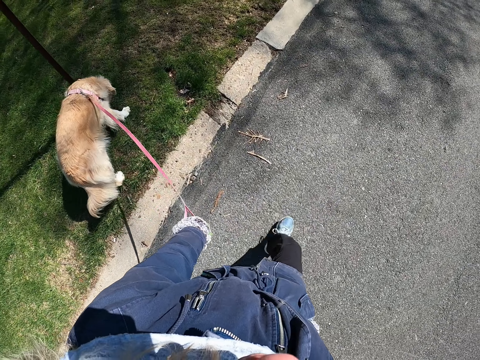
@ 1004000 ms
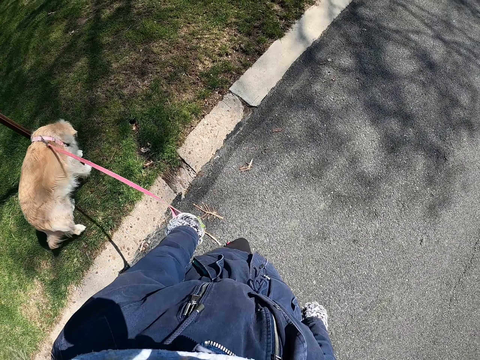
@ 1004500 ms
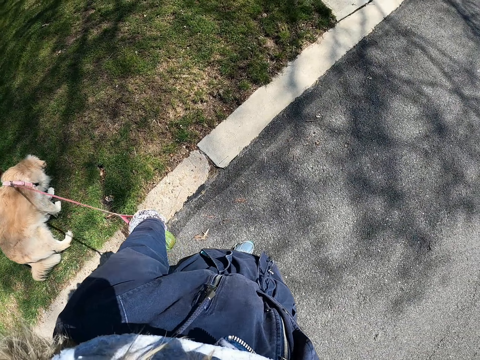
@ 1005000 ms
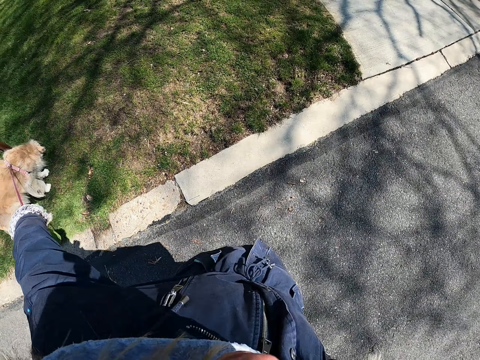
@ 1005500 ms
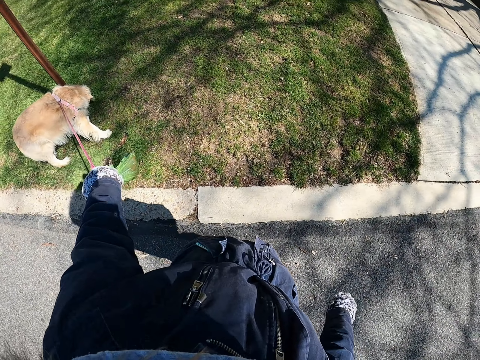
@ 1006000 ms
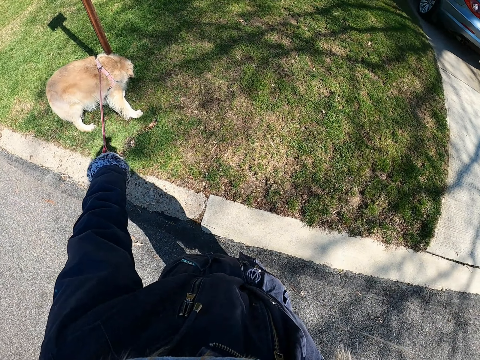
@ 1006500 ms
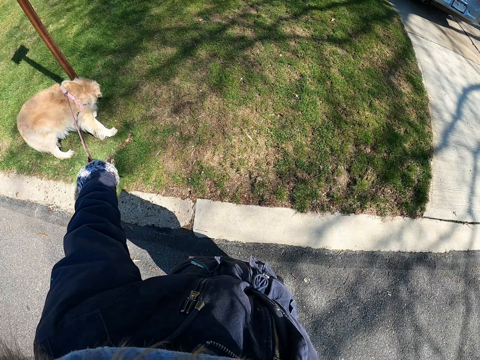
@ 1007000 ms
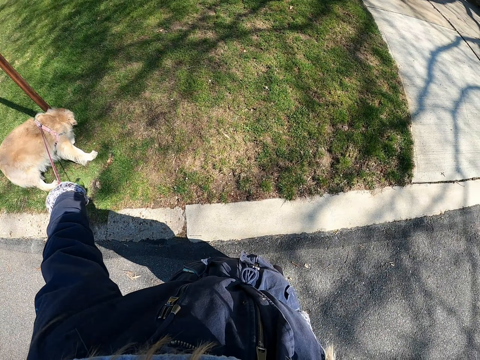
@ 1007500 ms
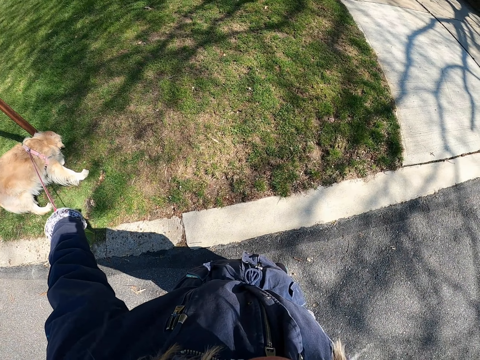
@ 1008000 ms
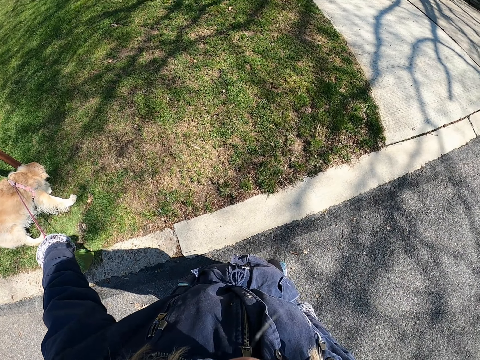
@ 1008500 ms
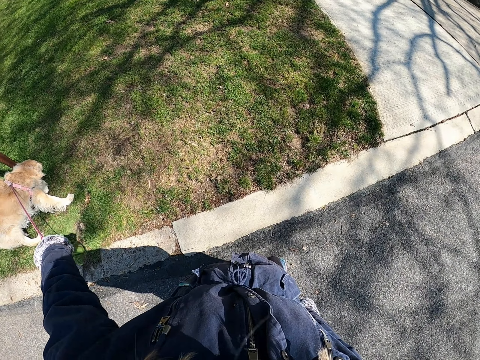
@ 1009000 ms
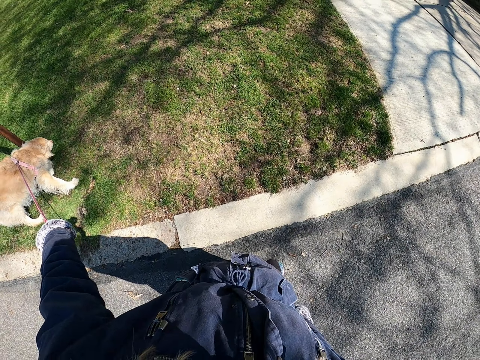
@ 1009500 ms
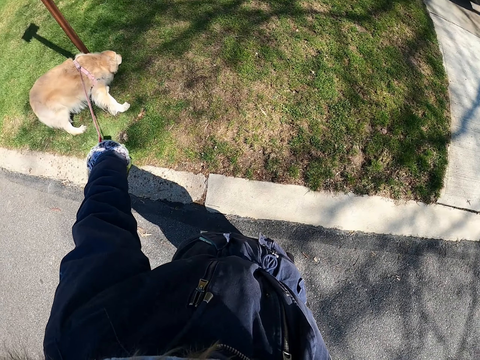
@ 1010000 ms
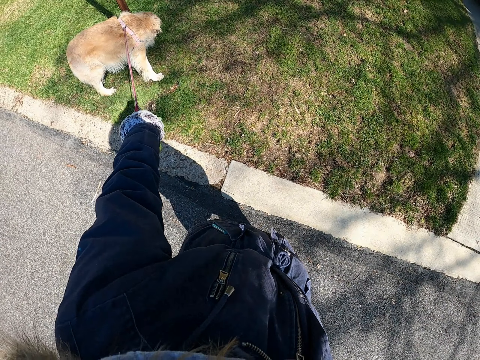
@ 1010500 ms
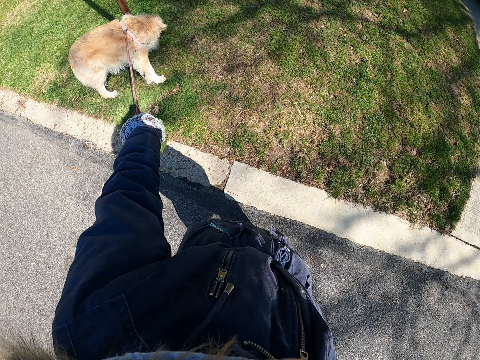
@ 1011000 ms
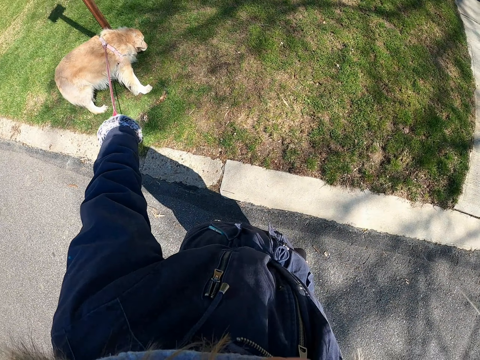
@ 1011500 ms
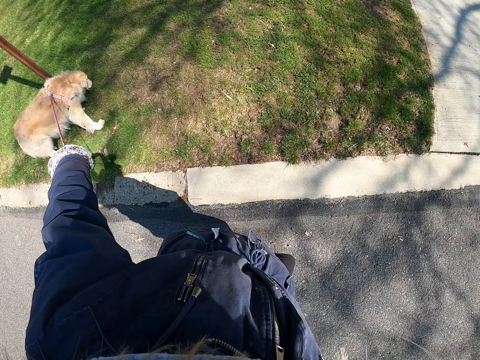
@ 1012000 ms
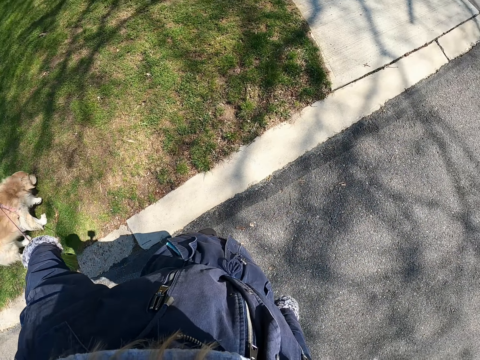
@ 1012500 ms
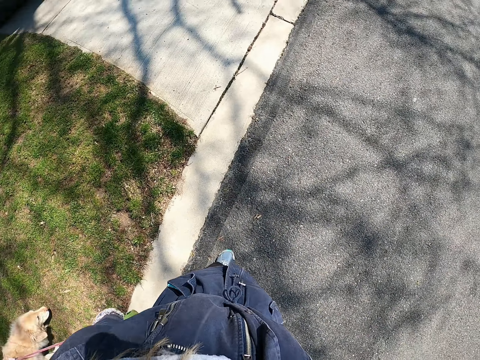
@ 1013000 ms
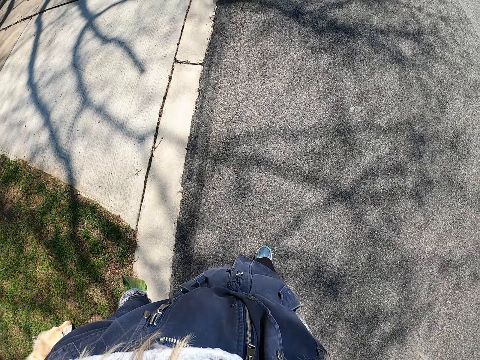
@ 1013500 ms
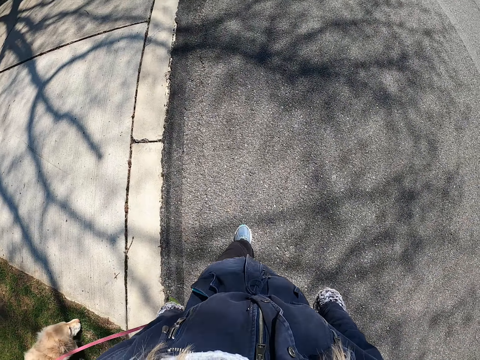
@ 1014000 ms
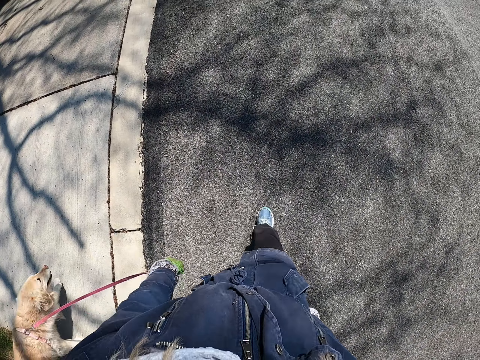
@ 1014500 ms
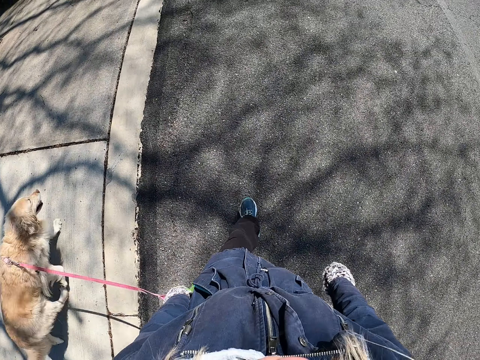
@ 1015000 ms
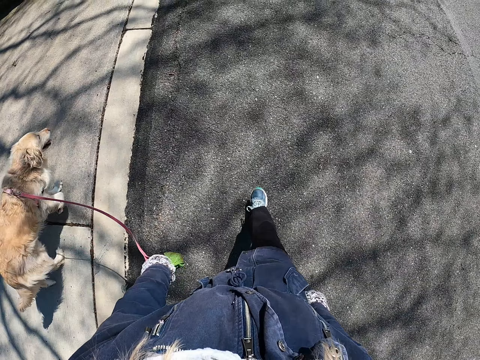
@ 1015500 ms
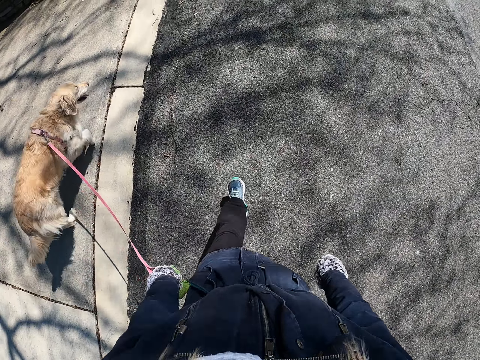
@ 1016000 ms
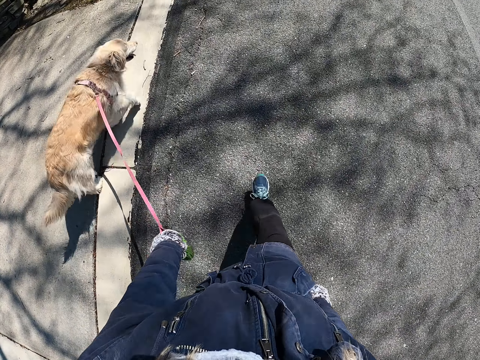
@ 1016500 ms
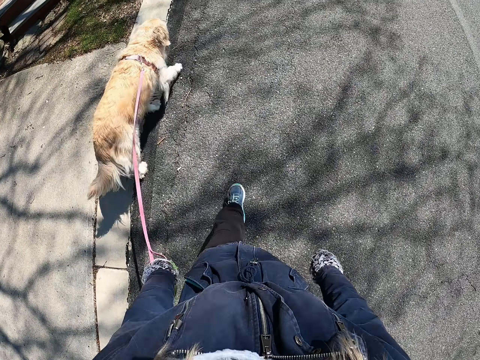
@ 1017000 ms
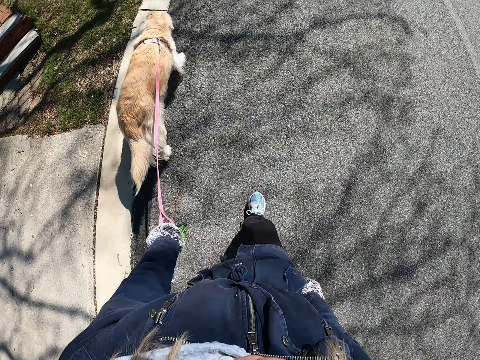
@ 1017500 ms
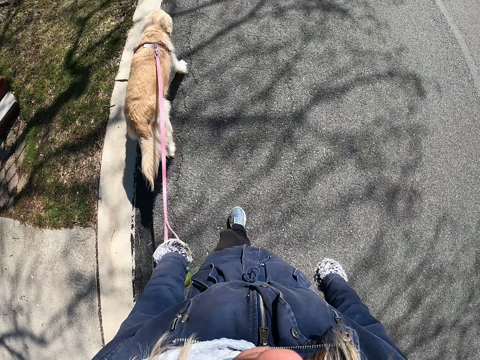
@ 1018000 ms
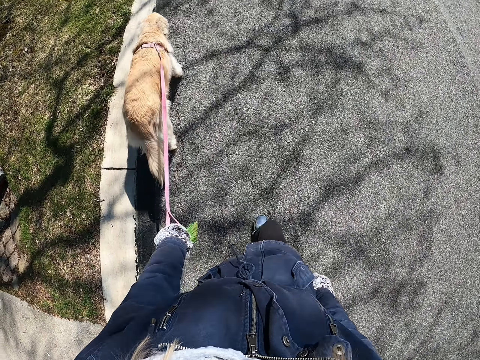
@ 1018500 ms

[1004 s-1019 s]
The camera wearer turns around. They stop. They stand on the road with the dog. They look at the dog. They turn around. They walk on the road with the dog.

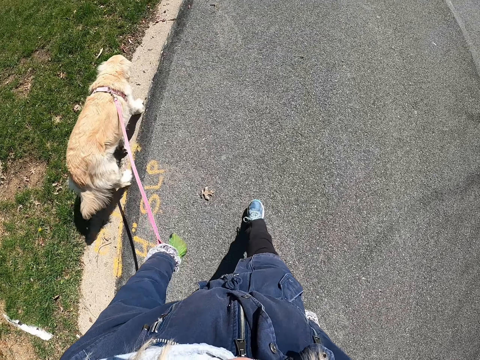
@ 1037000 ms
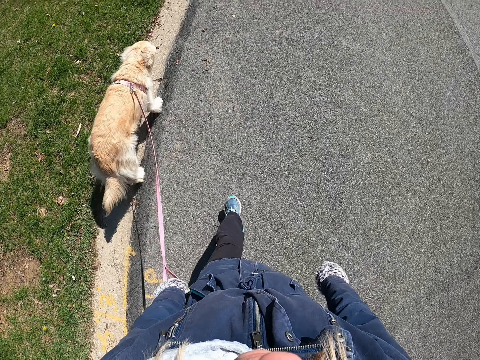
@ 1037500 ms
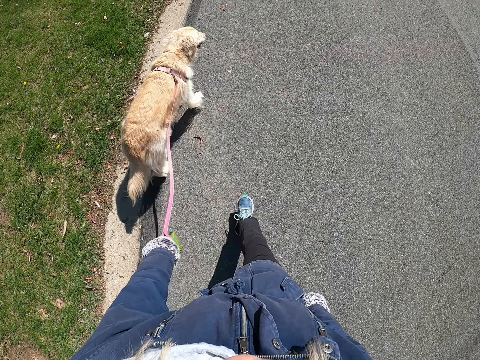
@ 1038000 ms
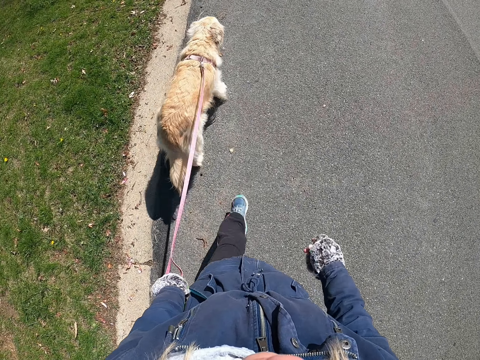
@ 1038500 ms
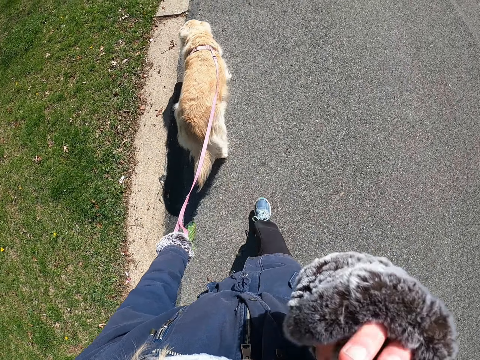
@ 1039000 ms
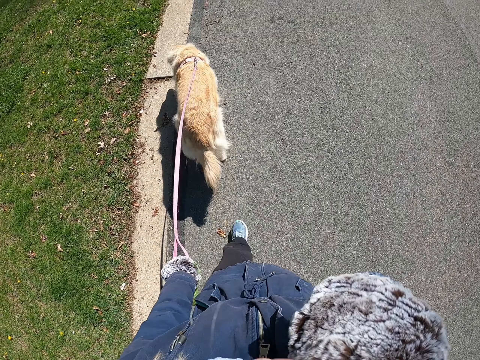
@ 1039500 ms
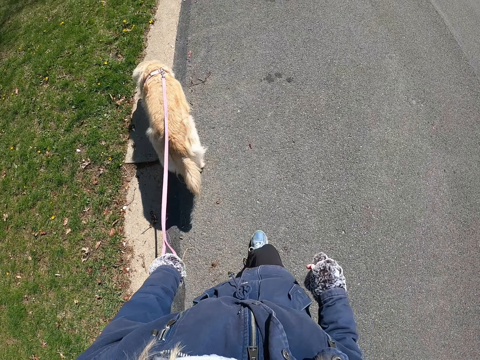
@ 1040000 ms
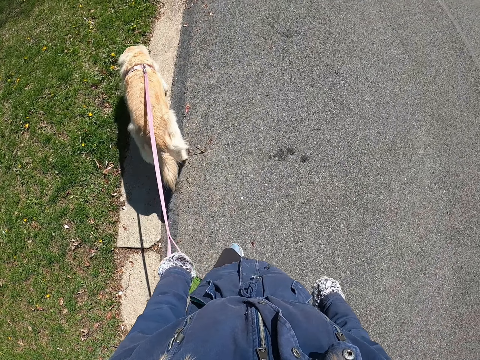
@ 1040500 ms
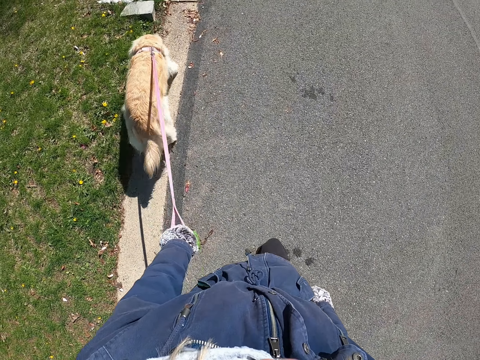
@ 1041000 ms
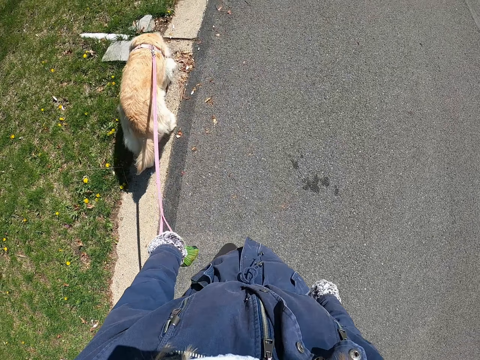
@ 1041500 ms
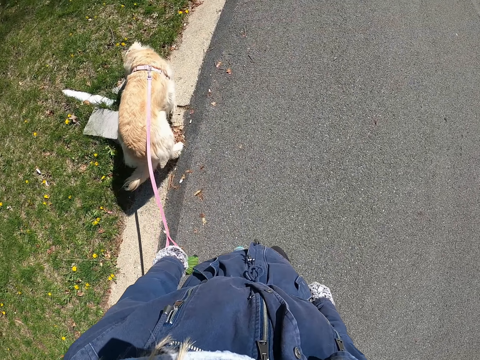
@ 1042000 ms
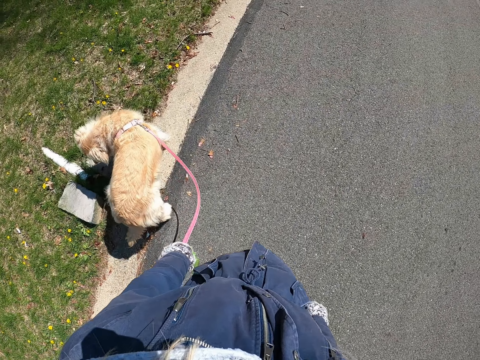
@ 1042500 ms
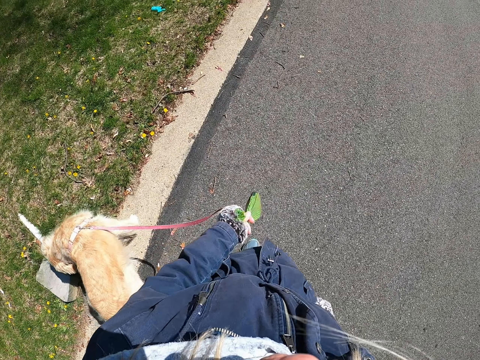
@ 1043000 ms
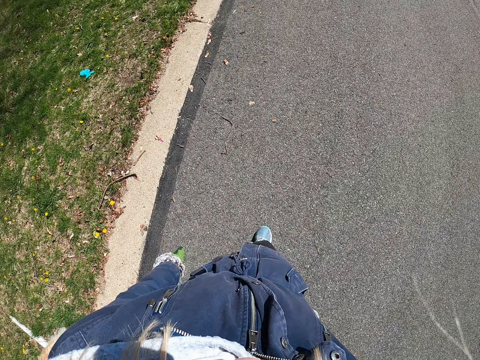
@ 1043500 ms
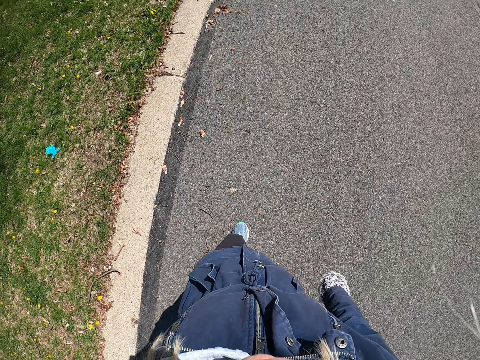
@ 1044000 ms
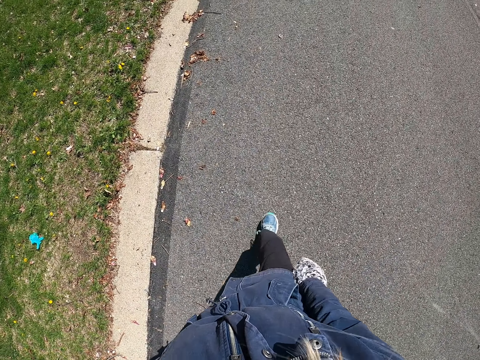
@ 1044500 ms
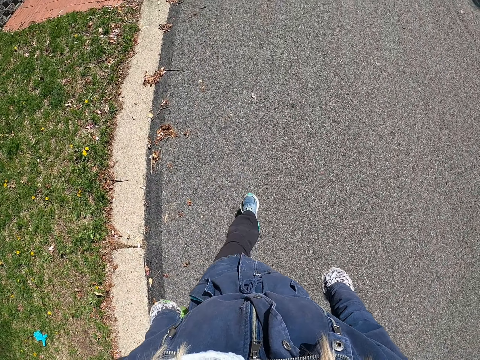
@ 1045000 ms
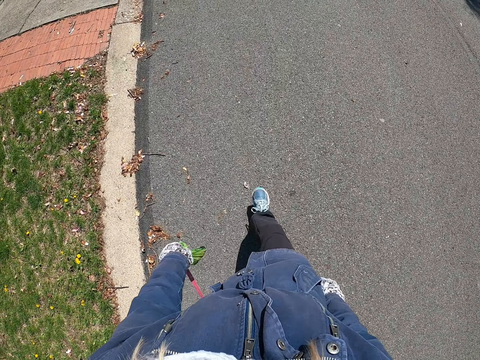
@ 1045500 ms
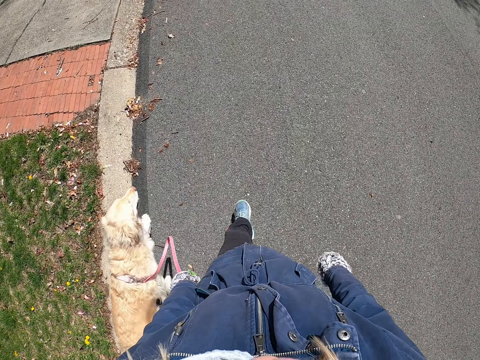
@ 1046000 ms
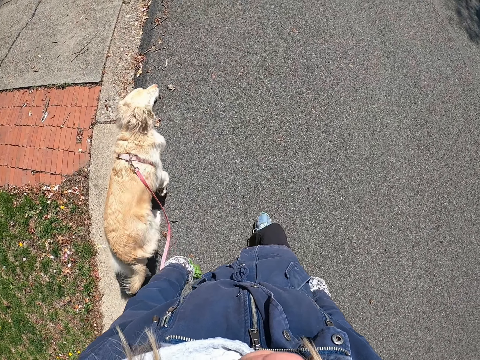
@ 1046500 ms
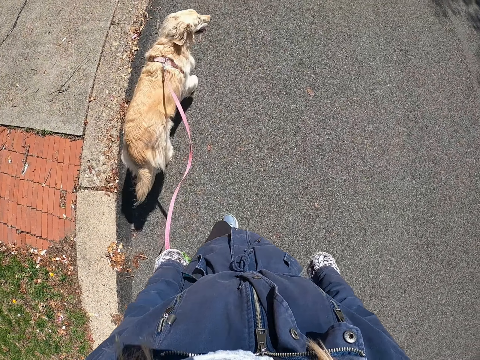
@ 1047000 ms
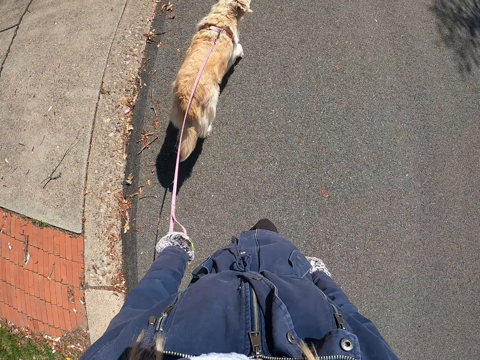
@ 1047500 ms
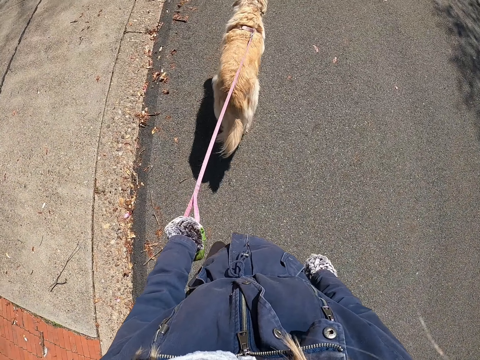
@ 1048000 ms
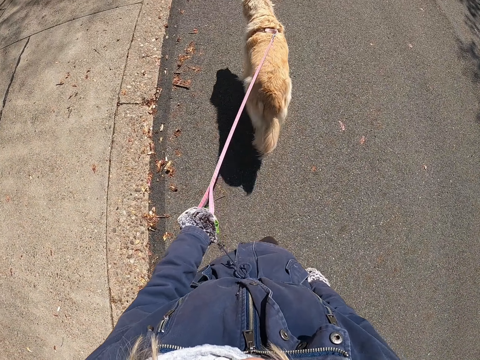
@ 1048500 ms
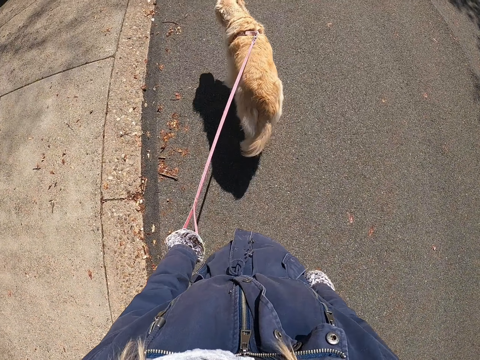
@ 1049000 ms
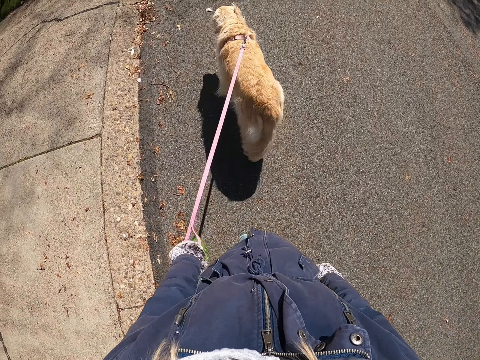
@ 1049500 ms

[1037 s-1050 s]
The camera wearer raises the right hand. They lower the right hand. They walk on the road with the dog.
